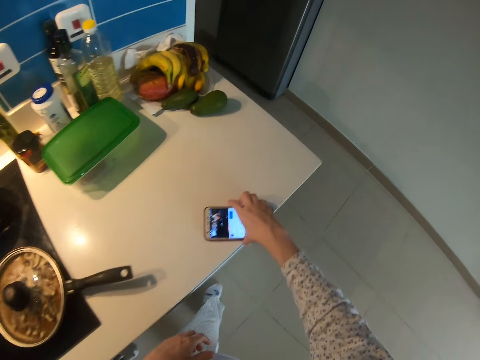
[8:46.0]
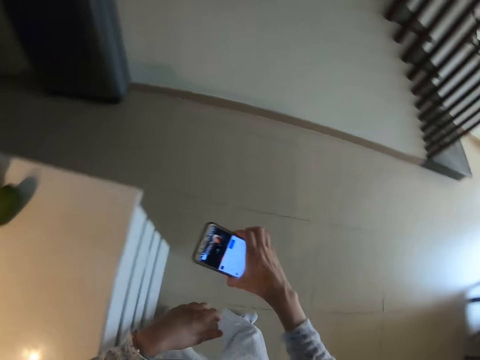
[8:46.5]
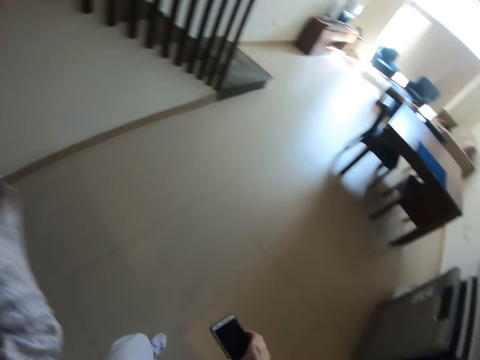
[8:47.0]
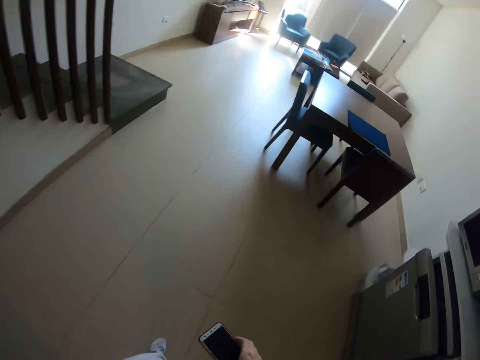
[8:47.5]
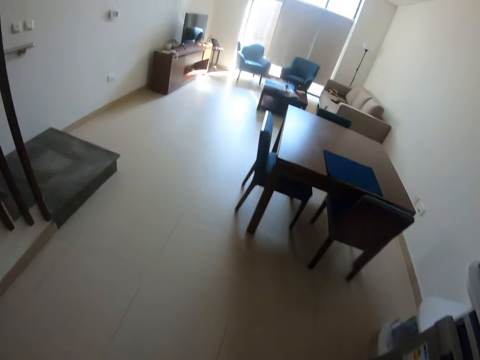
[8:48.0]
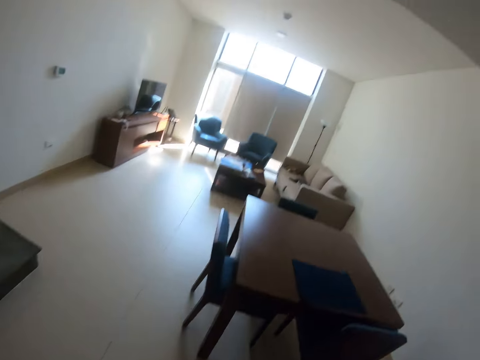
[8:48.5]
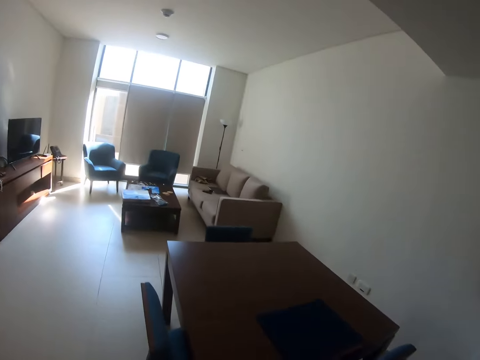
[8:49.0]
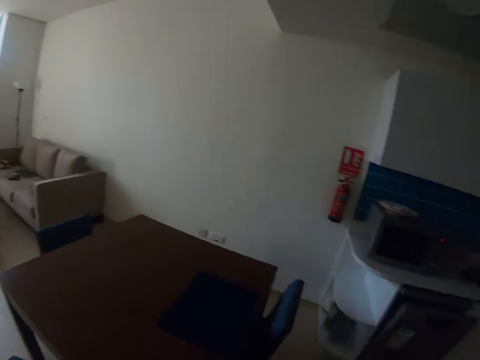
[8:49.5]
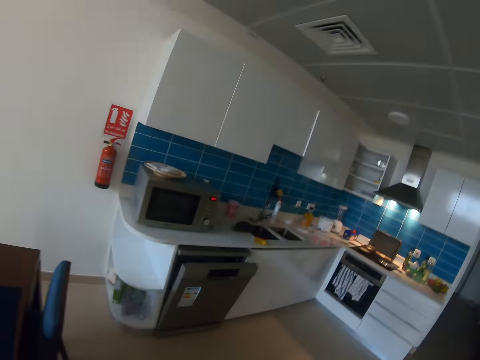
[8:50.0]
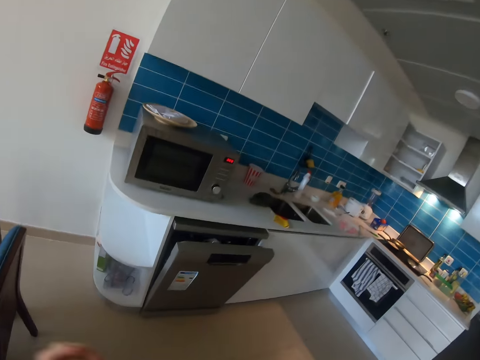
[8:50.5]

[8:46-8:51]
The camera wearer picks up the phone from the counter. They move with the phone around the kitchen.

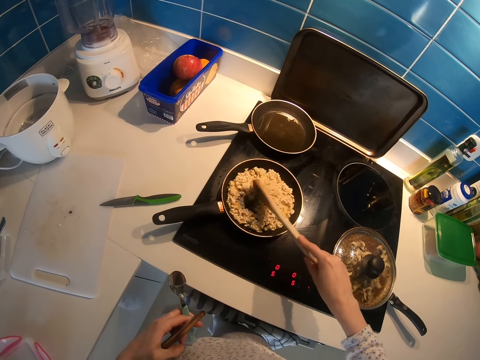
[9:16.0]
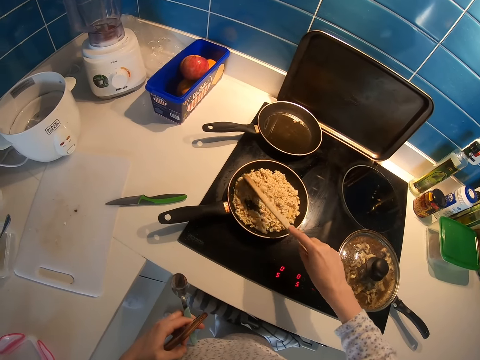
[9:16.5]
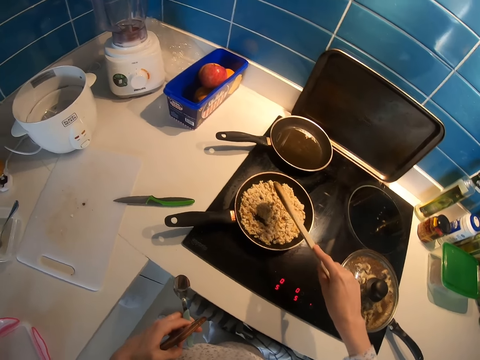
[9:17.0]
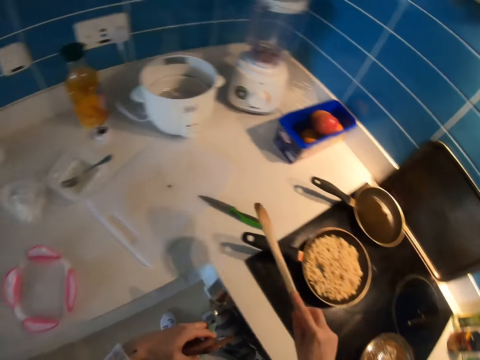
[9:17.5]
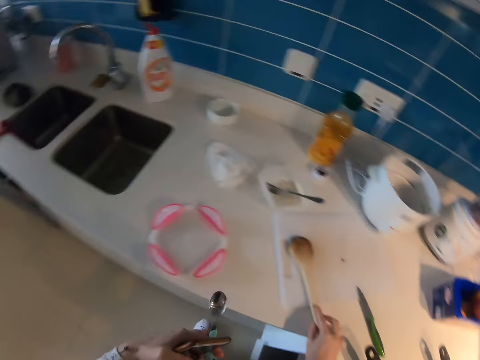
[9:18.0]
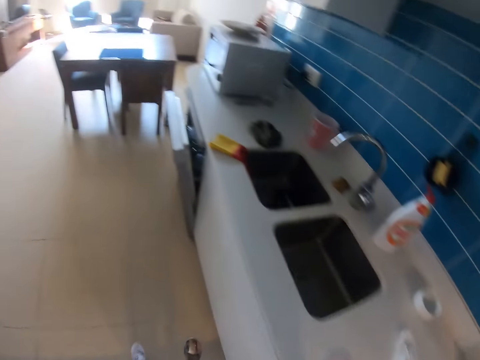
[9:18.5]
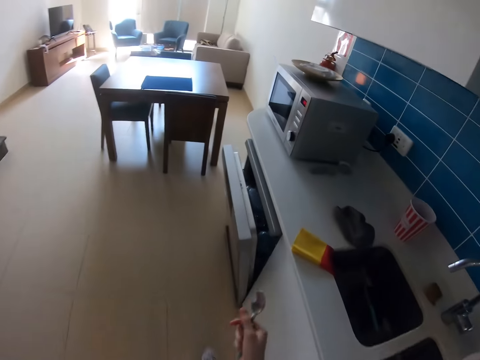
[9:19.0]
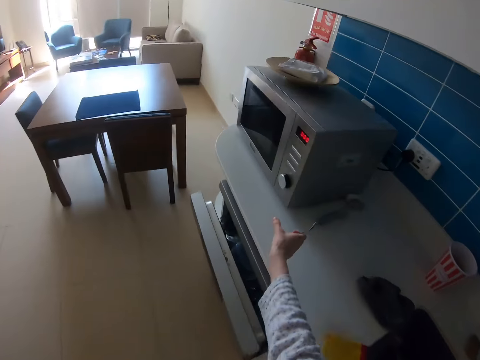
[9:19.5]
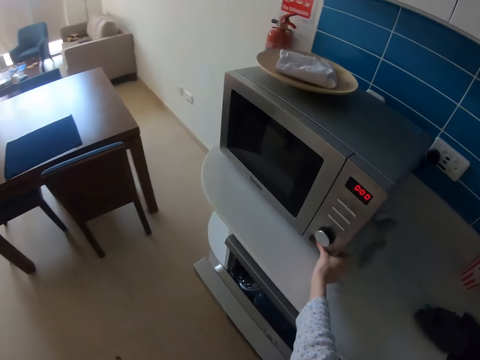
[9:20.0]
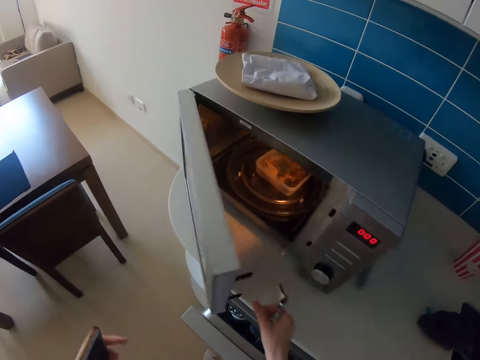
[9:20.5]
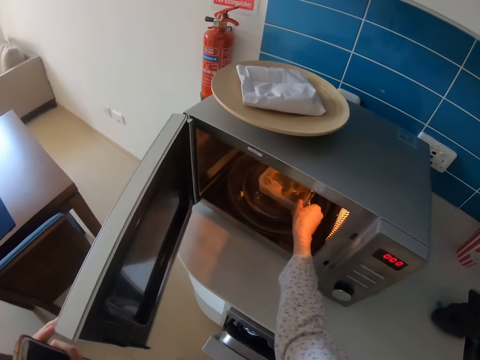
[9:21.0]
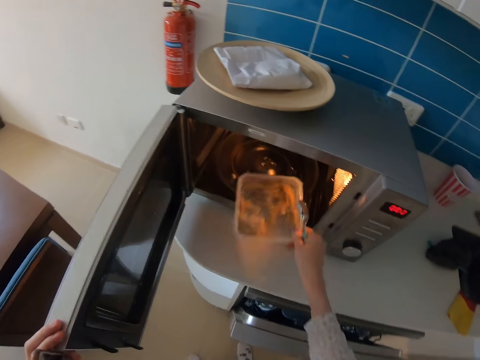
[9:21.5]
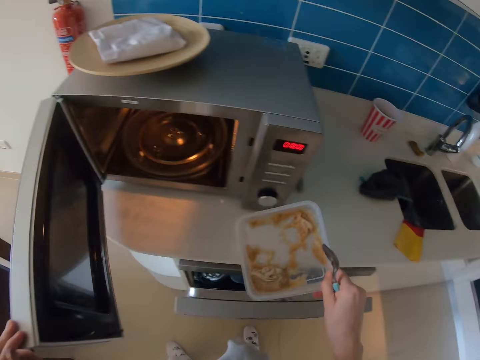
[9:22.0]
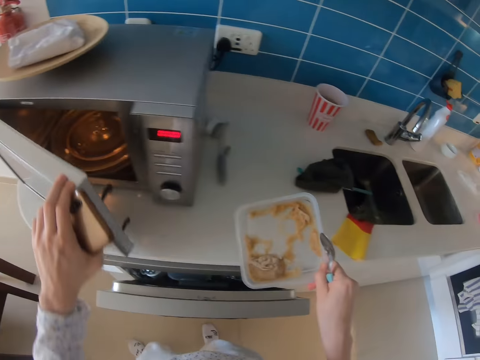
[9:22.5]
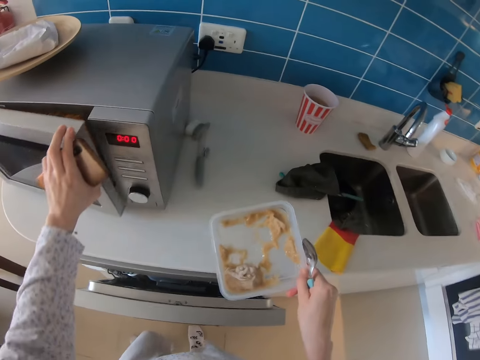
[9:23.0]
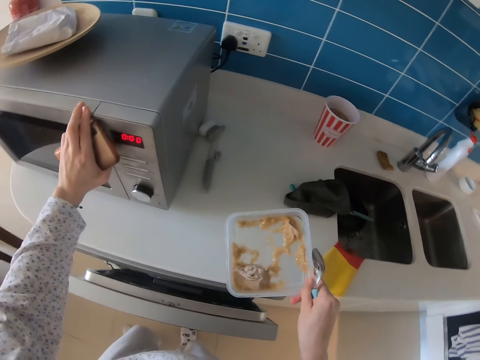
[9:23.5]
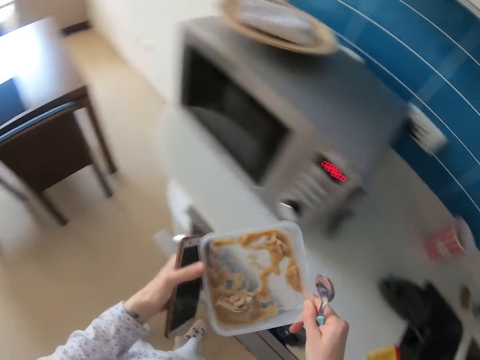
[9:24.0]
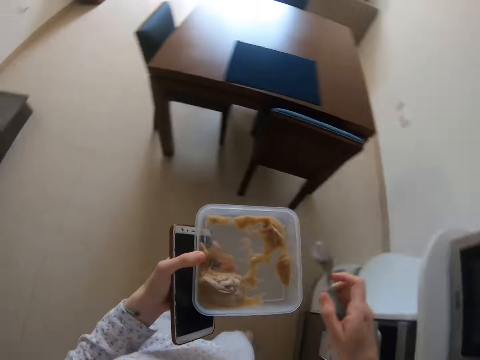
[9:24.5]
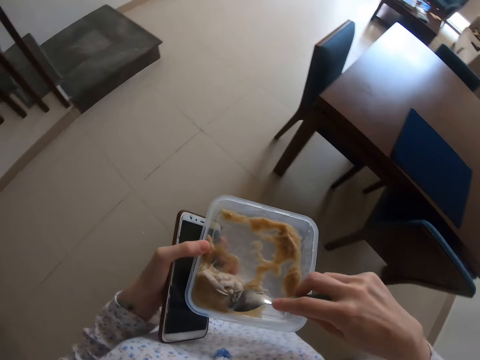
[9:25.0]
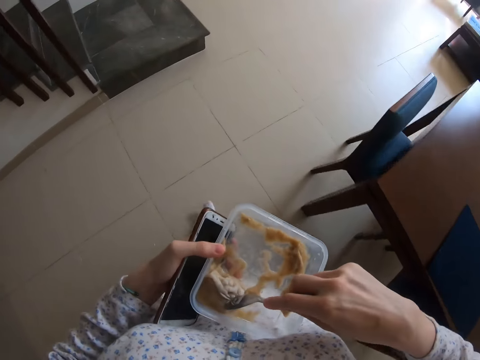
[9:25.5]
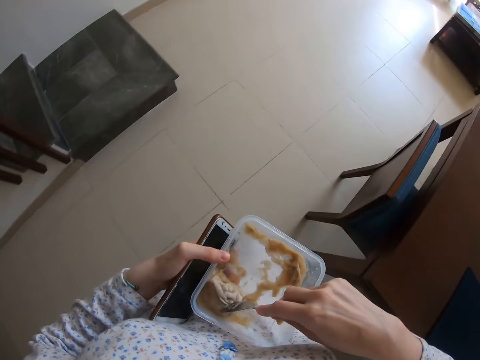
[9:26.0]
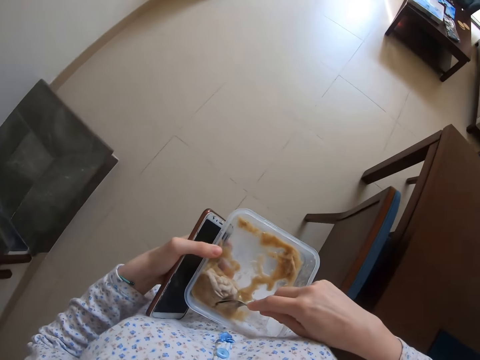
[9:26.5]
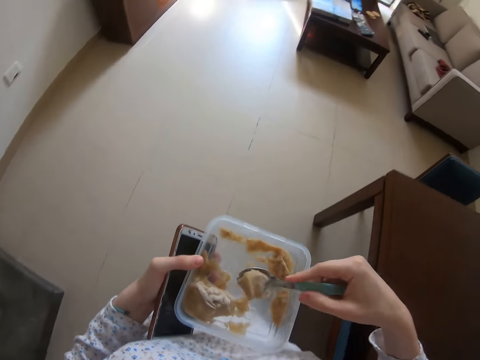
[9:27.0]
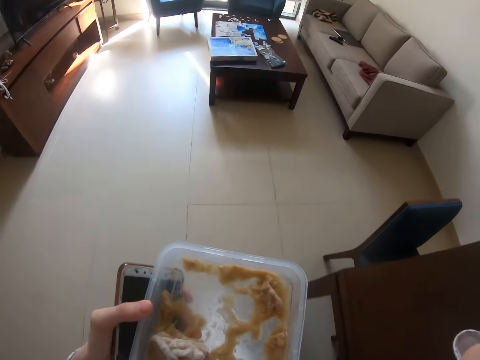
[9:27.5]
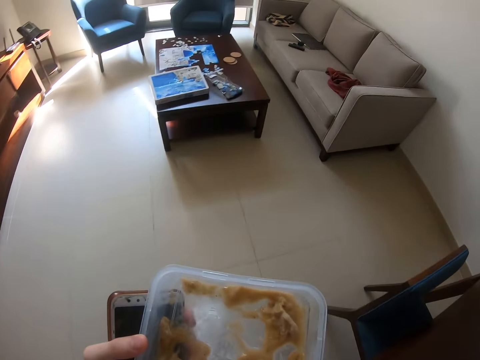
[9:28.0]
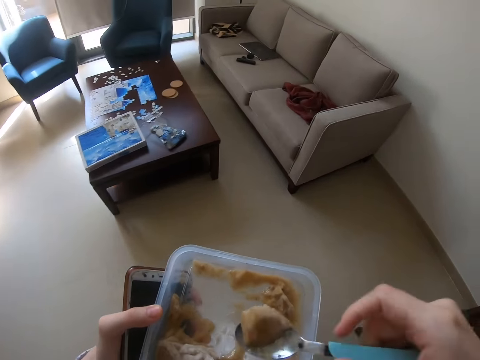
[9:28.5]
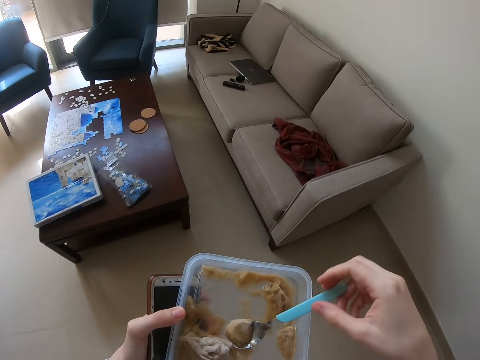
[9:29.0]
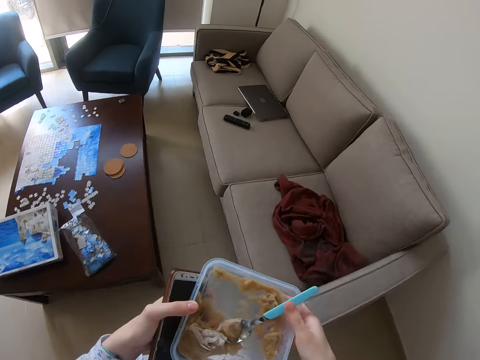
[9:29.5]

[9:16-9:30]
The camera wearer puts the wooden spoon on the chopping board. They walk around the room. They open the microwave. They pick up a dish of something from the microwave. They close the microwave. They walk around the room and eat something. They cut a piece of something with a spoon.

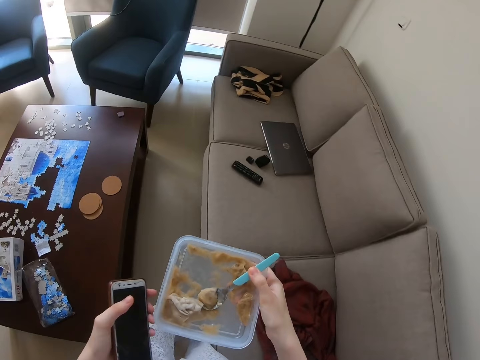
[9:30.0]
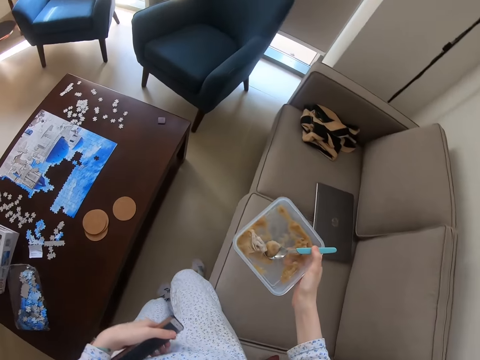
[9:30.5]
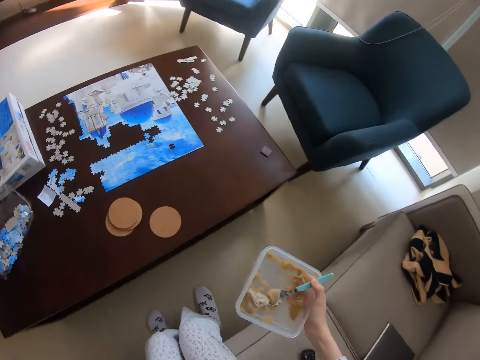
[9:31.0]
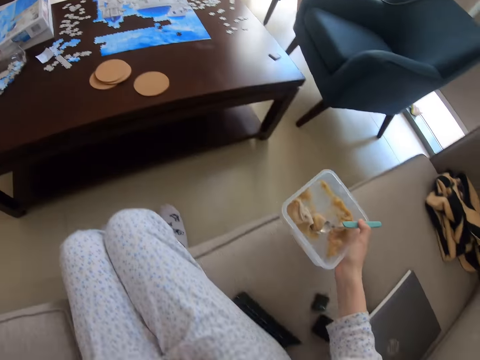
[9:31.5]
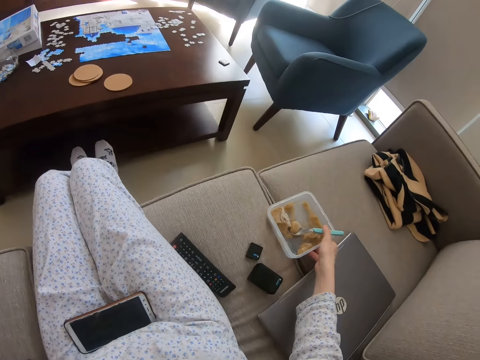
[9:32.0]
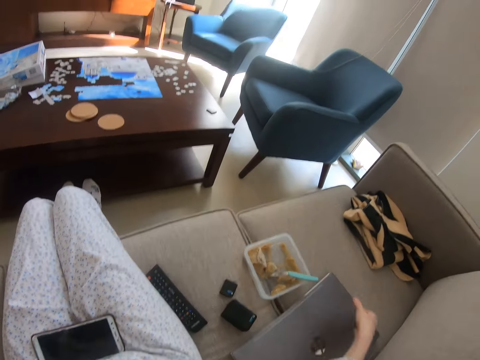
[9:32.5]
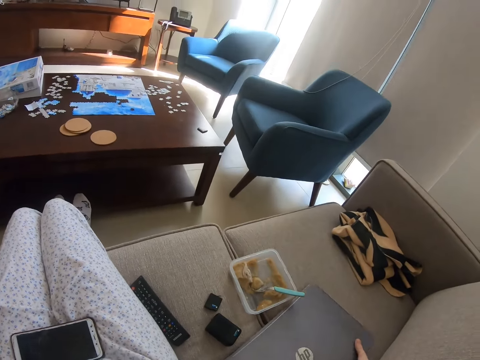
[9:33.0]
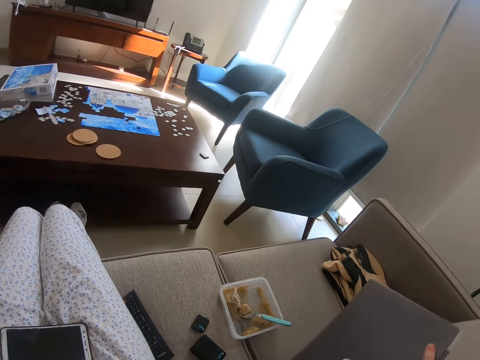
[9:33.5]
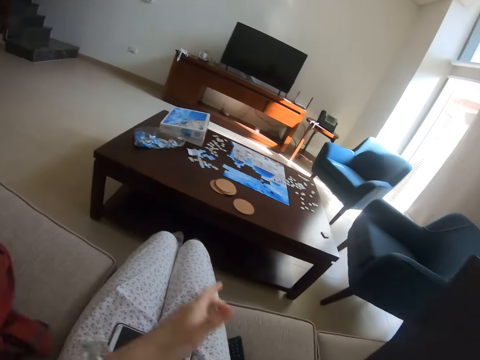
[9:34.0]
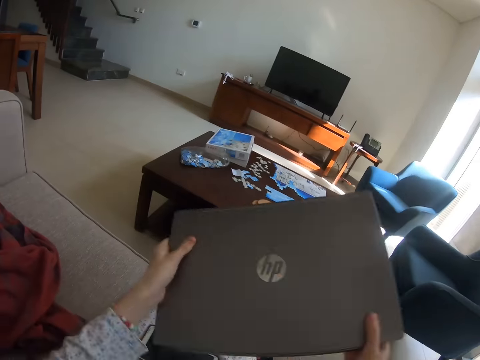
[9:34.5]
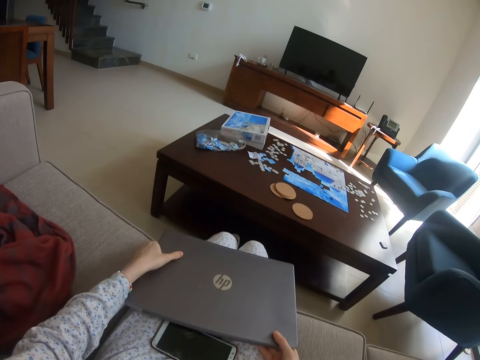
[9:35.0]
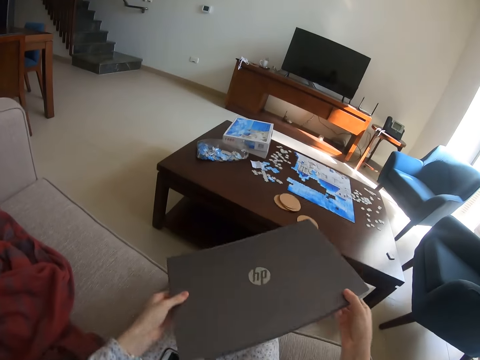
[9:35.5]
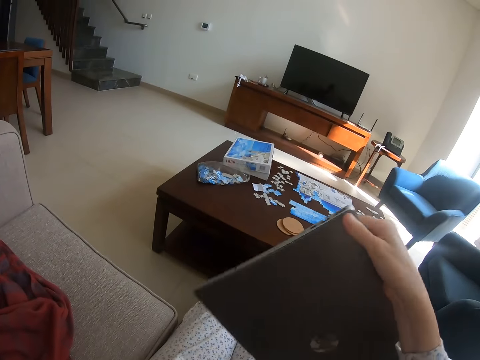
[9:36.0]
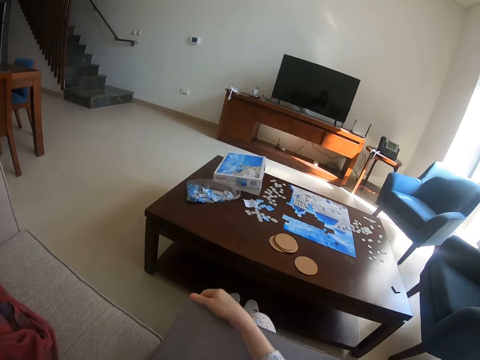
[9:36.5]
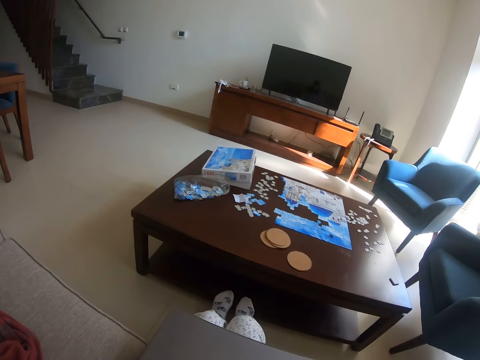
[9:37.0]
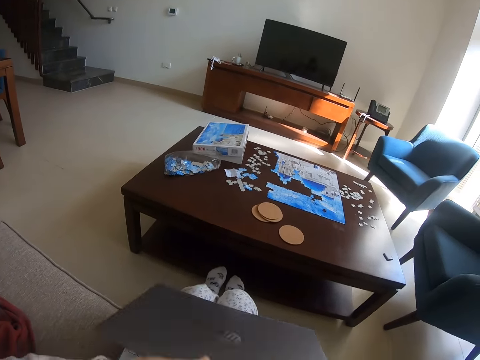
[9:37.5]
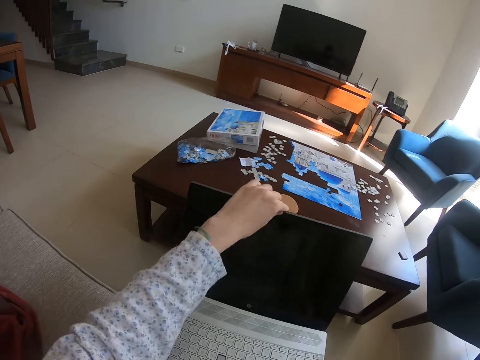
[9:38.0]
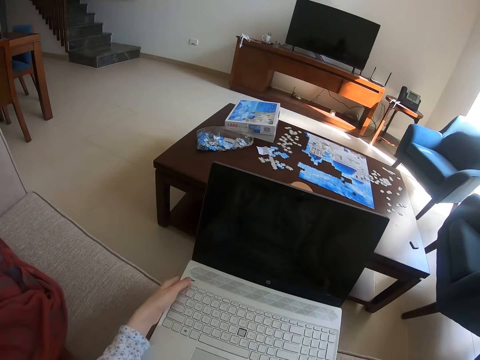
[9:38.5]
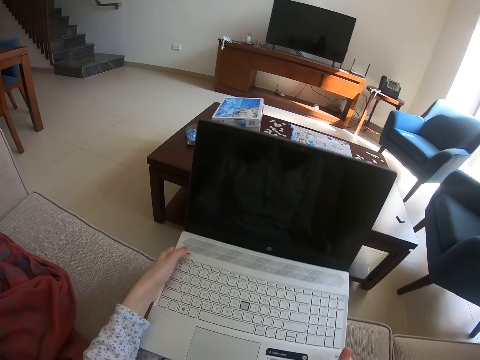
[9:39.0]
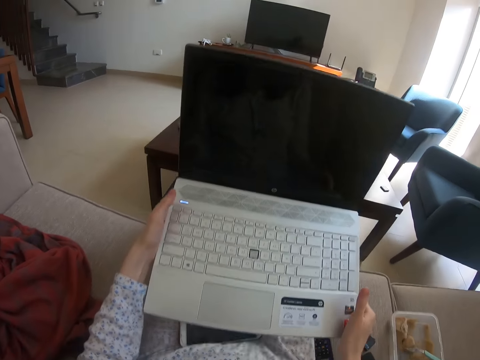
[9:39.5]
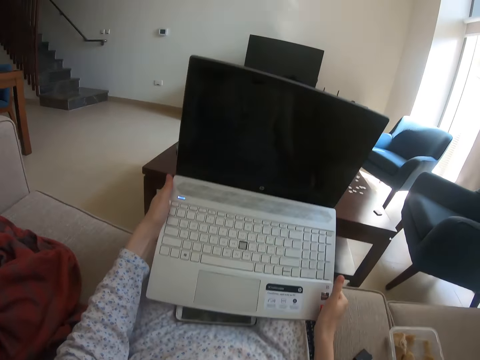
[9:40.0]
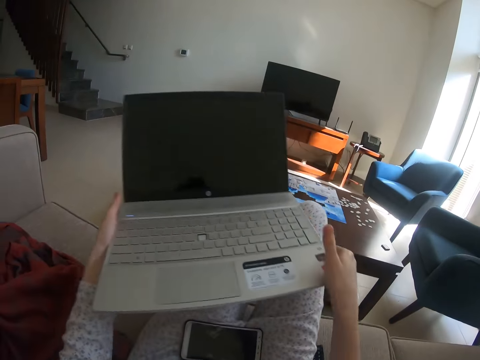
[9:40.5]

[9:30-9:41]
The camera wearer sits on the sofa. She puts the dish on the sofa. She picks up the laptop from the couch. She puts the laptop on her lap. She opens the laptop. She puts the laptop on the sofa.
